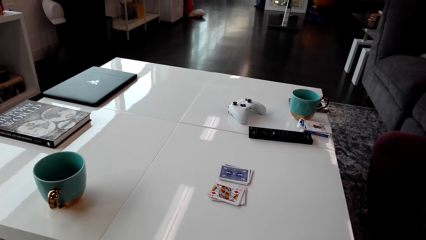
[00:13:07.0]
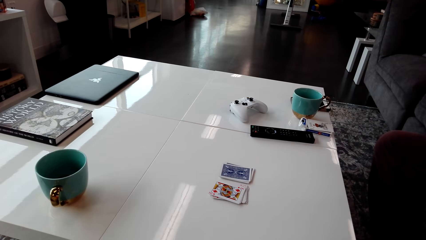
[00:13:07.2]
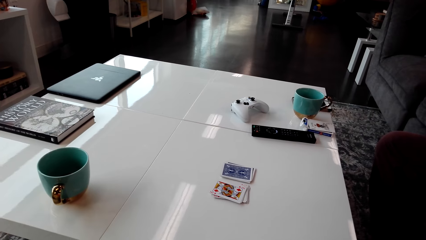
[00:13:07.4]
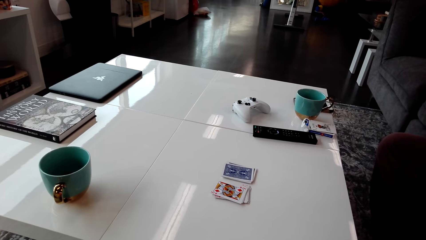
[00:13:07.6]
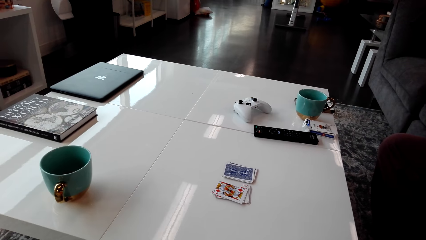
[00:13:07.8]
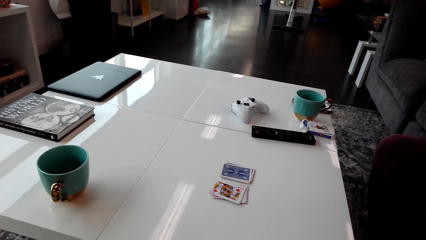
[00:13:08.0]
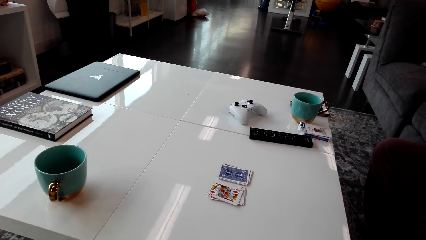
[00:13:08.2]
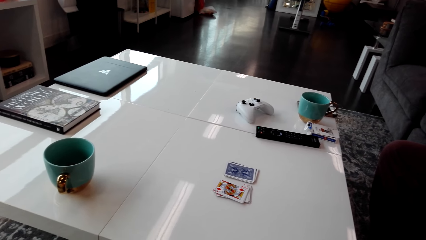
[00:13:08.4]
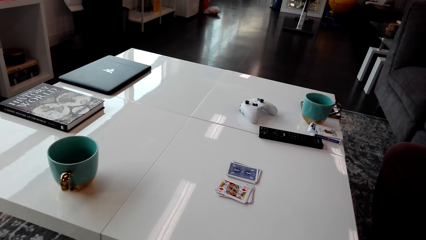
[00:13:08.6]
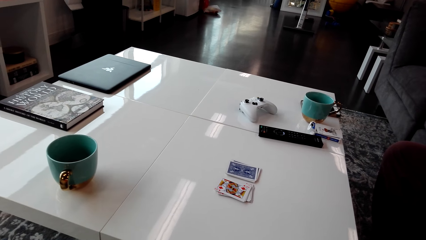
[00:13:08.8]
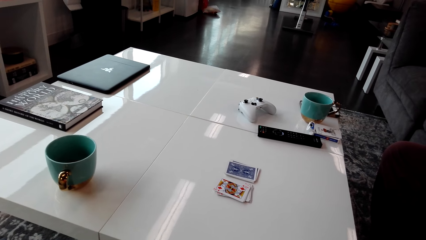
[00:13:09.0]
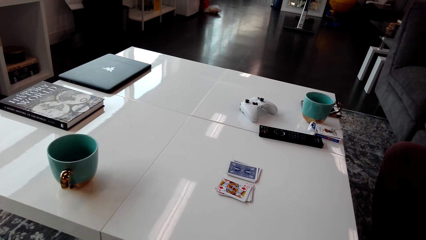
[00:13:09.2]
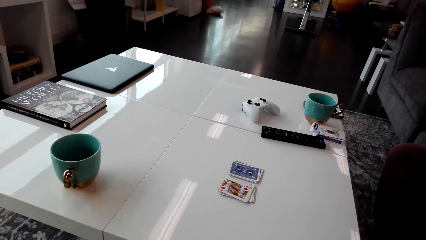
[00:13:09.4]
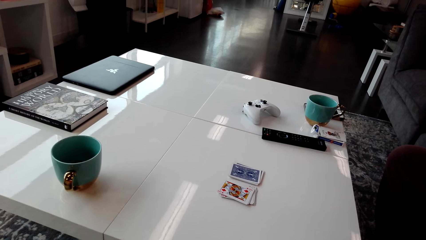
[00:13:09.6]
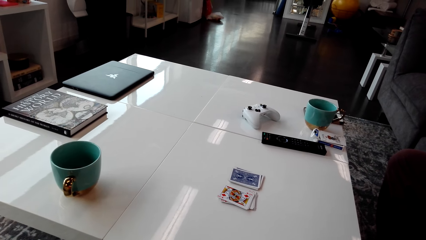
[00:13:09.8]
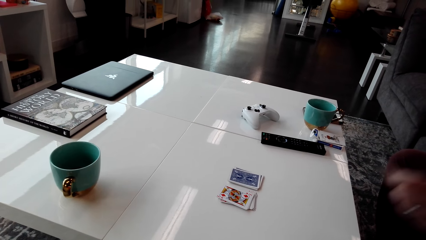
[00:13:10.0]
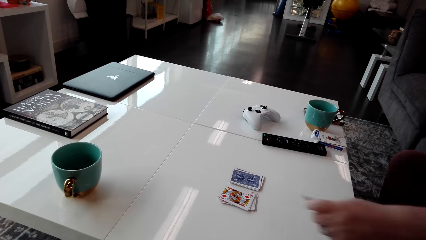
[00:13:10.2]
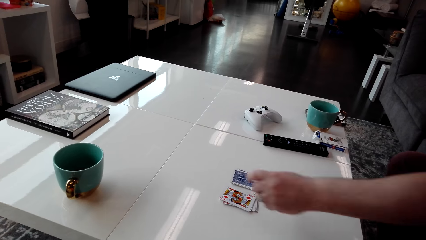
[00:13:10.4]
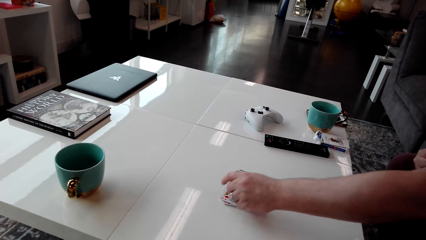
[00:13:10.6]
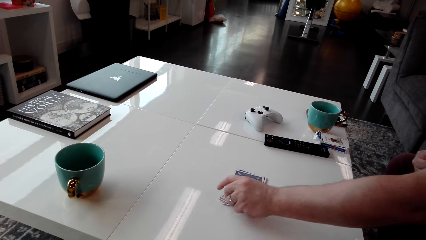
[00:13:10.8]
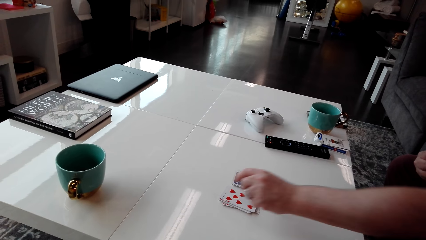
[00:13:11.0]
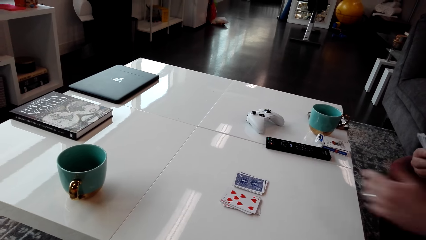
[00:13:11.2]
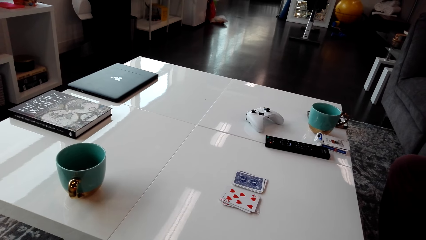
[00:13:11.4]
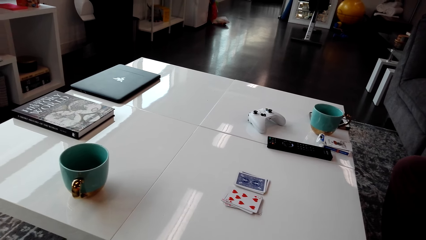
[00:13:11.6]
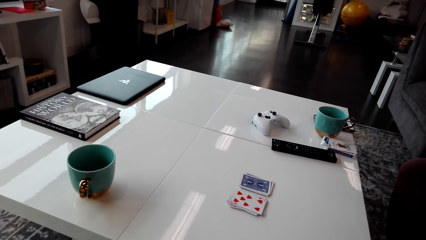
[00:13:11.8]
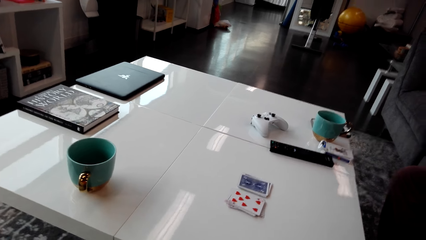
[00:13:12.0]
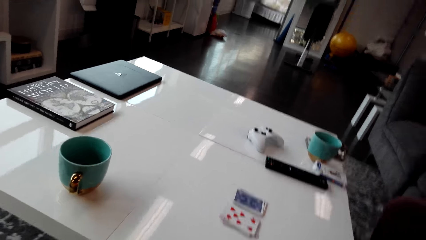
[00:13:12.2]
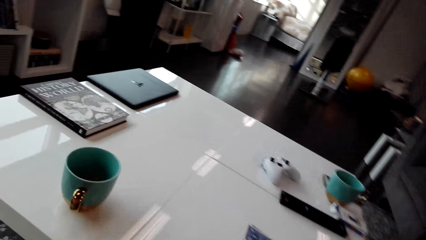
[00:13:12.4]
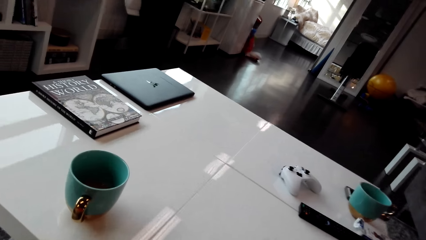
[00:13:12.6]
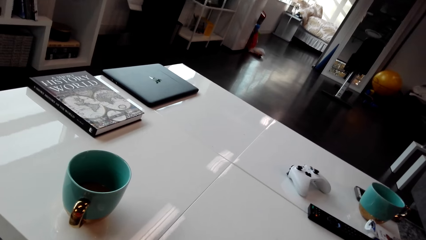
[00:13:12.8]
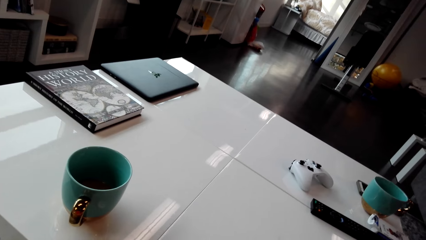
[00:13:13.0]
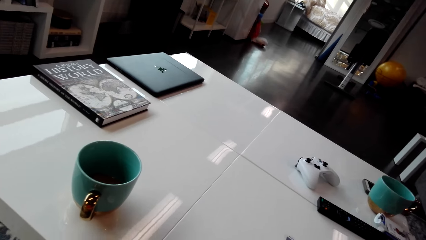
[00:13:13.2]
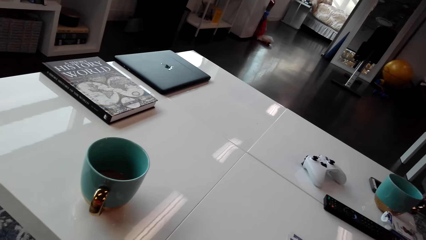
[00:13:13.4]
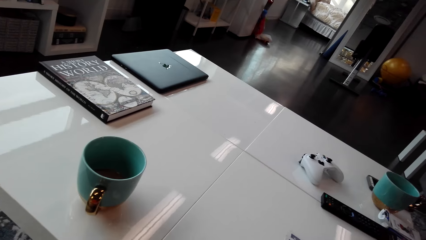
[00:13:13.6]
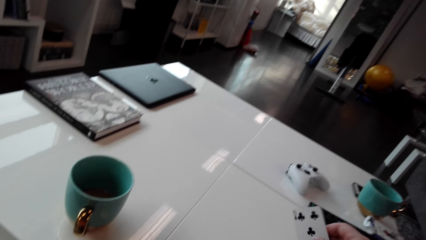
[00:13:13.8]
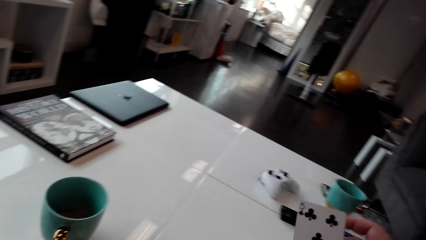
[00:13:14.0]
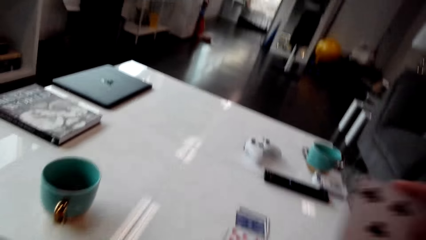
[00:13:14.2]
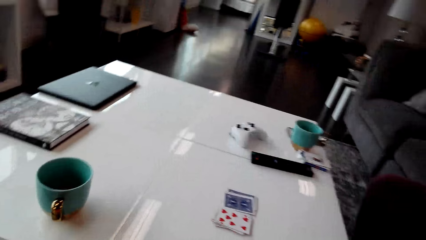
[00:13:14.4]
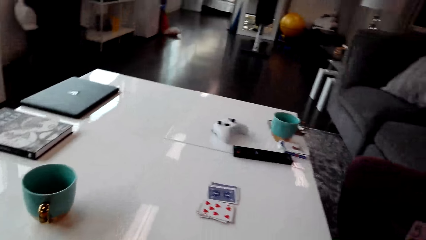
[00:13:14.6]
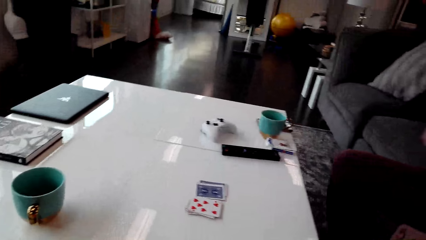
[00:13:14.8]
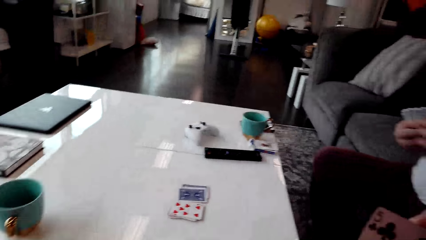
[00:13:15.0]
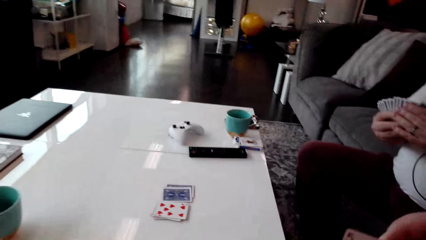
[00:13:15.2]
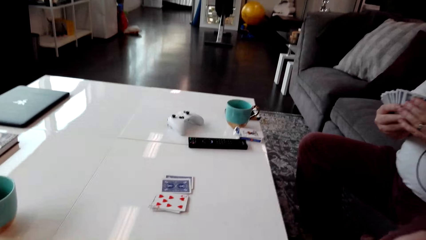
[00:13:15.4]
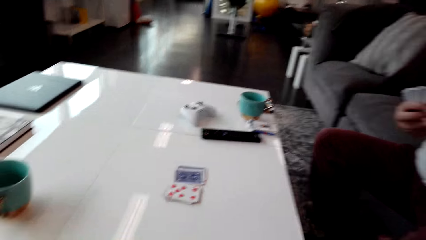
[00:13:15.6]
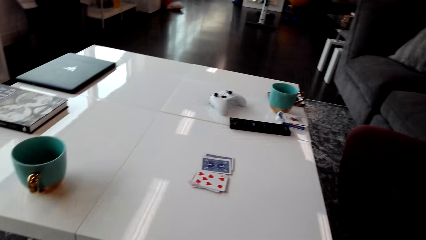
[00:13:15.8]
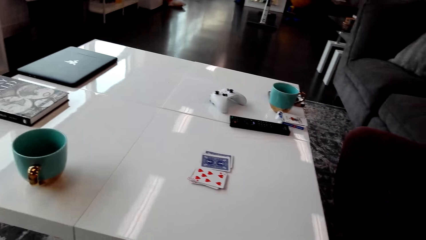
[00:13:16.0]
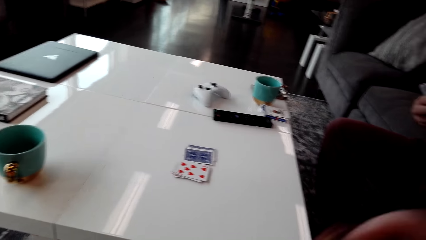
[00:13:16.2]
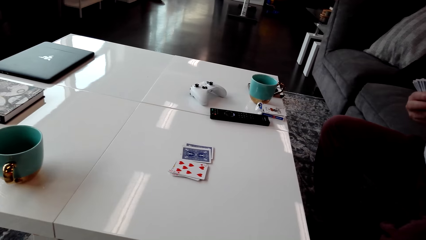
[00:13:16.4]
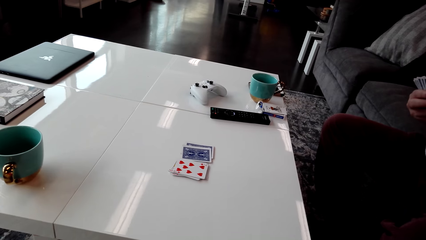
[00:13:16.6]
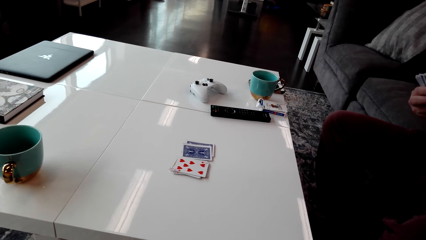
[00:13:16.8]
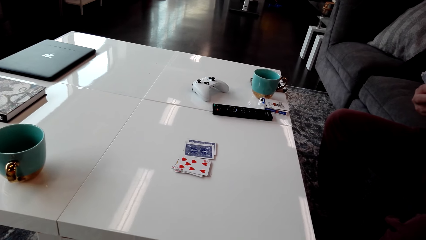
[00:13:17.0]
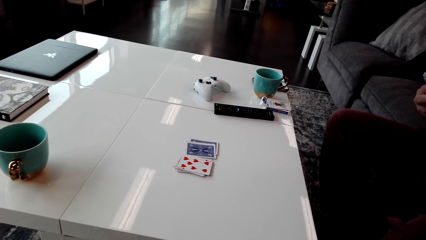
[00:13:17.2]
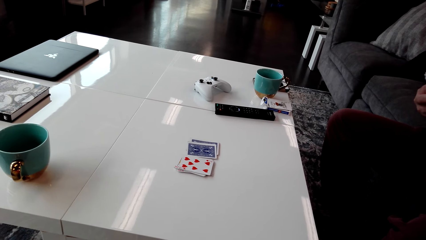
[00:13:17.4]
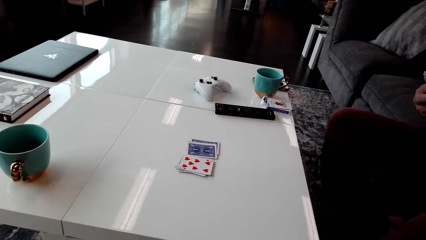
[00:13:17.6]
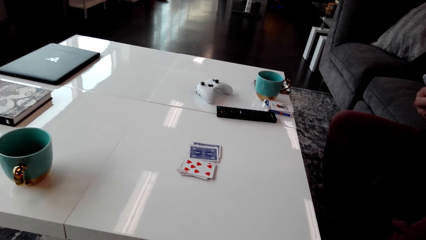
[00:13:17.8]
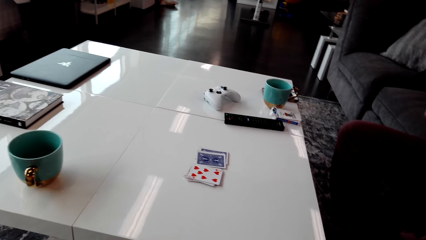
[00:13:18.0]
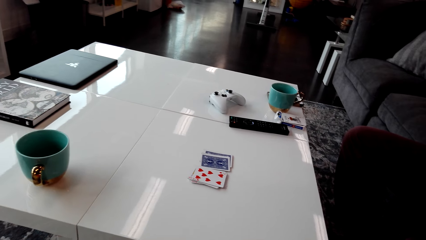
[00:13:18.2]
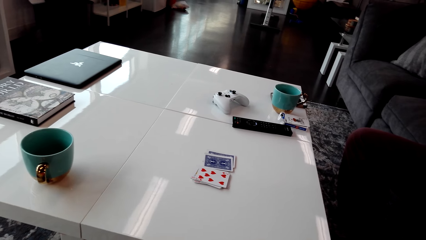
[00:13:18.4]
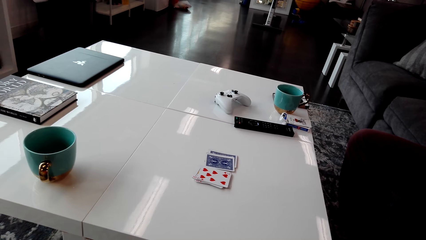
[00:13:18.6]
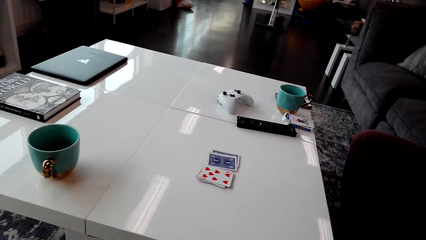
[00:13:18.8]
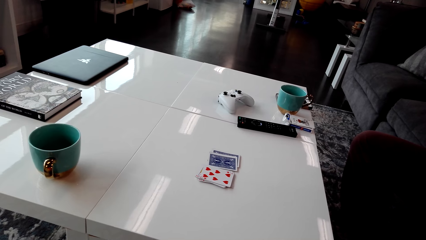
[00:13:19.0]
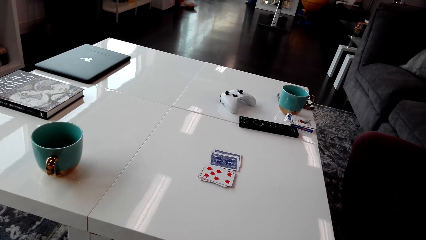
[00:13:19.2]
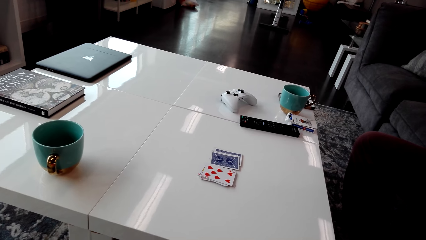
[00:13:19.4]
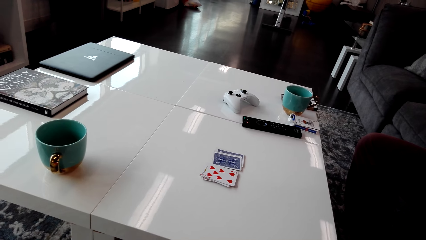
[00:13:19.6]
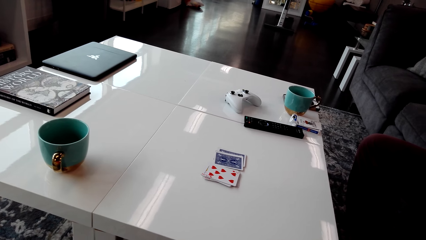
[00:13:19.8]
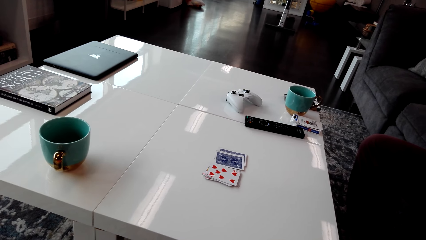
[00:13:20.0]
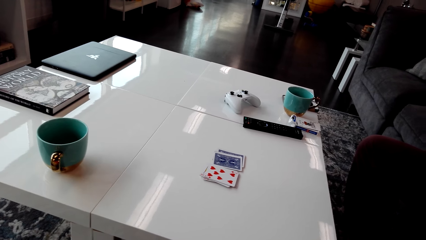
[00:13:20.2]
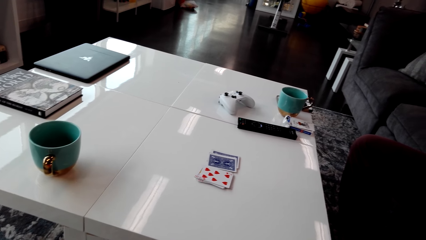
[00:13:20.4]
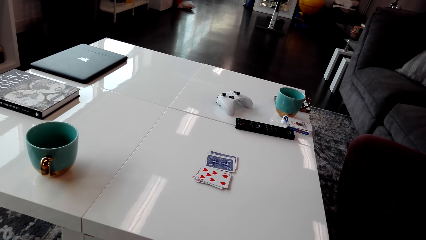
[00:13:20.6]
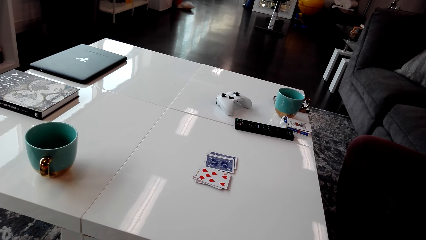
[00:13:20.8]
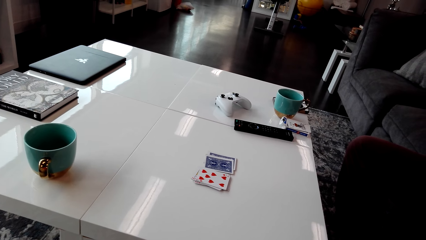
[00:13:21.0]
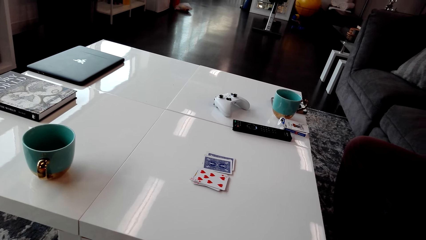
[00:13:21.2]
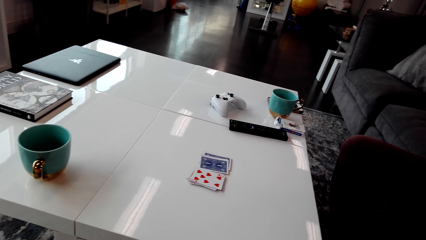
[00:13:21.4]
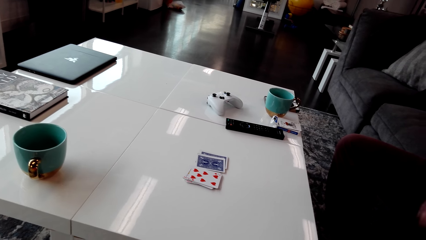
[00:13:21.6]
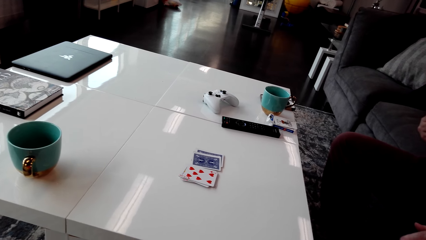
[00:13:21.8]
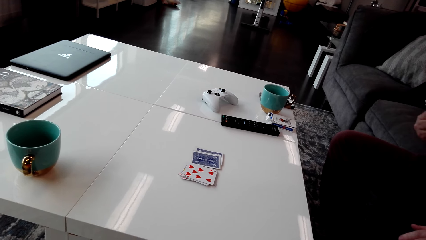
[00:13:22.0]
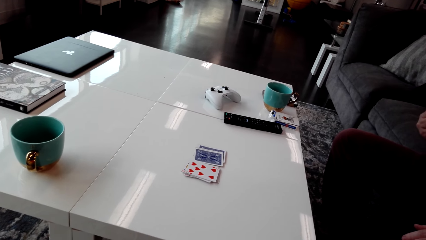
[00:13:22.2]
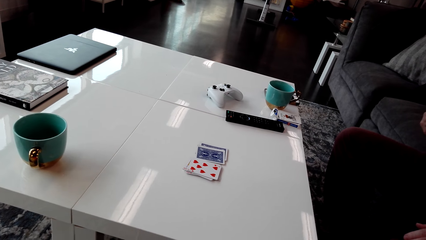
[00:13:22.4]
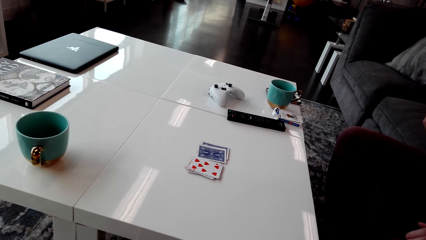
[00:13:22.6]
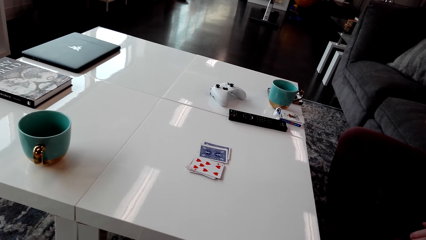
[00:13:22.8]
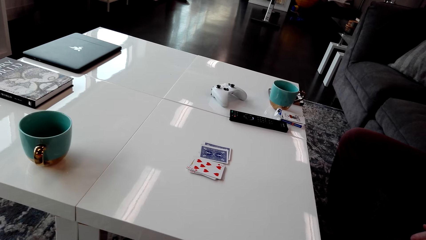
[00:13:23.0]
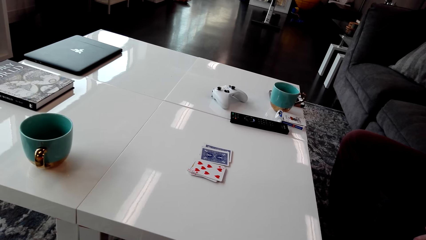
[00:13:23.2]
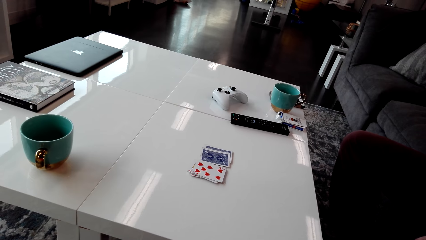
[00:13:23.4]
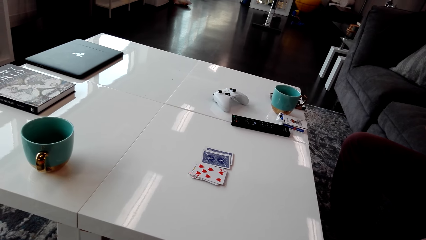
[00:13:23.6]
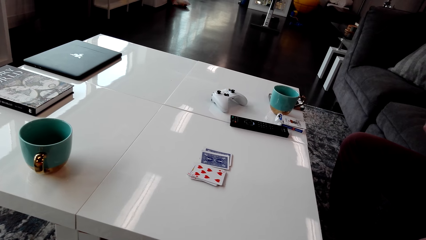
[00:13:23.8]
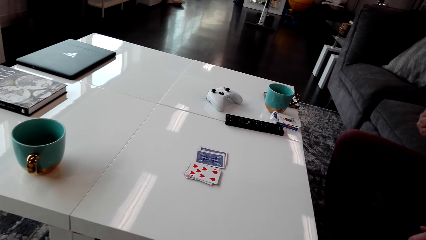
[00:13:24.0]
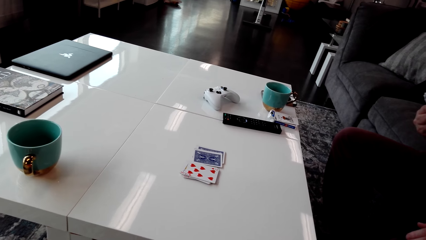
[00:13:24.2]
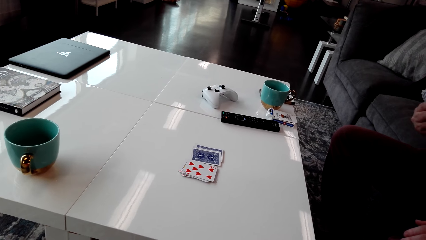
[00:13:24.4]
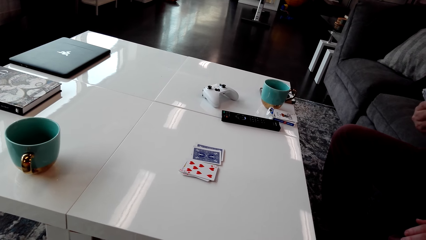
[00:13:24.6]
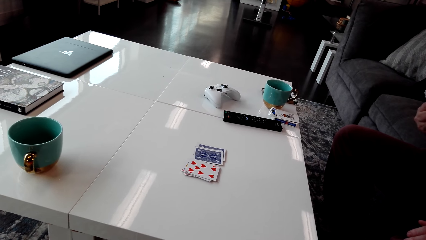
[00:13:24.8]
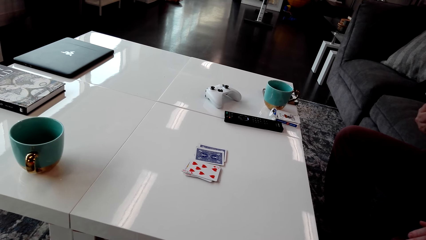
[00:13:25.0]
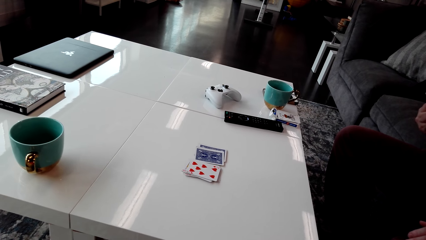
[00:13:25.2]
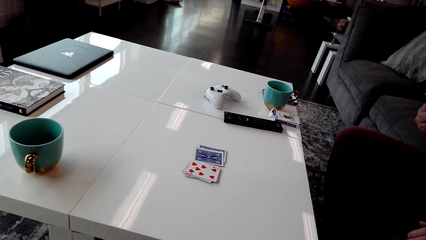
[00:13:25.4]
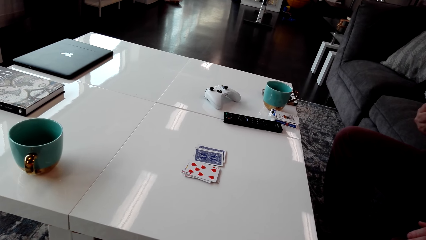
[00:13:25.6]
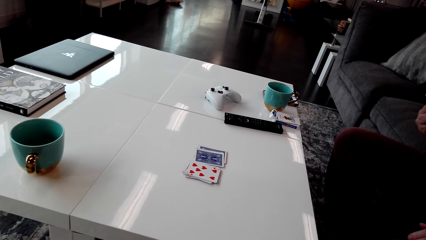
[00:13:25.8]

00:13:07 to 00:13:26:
A man puts the playing card on the table. The camera wearer looks around. They pick the playing card on the table. They look around.
